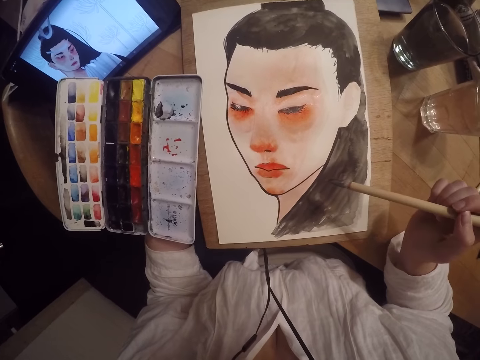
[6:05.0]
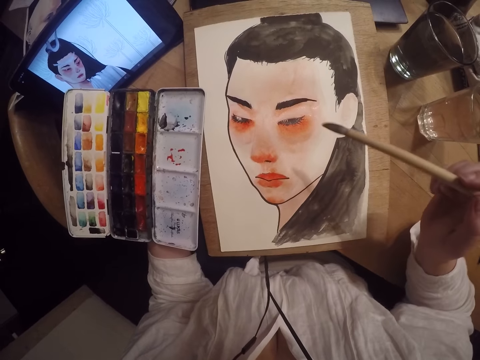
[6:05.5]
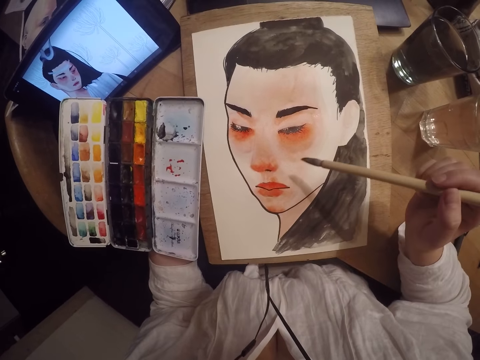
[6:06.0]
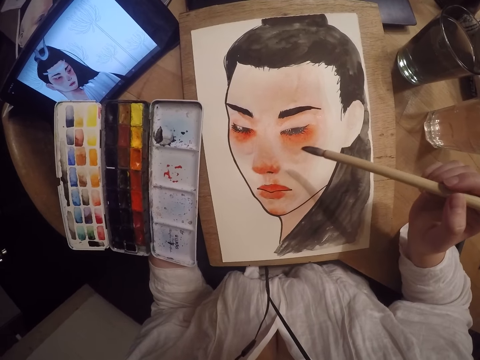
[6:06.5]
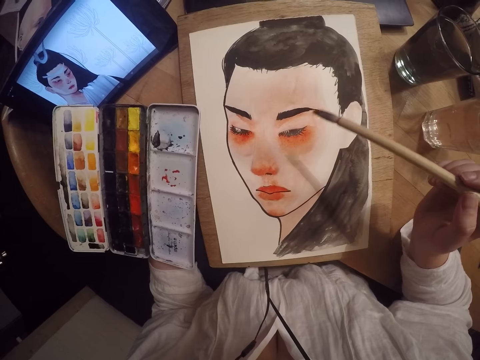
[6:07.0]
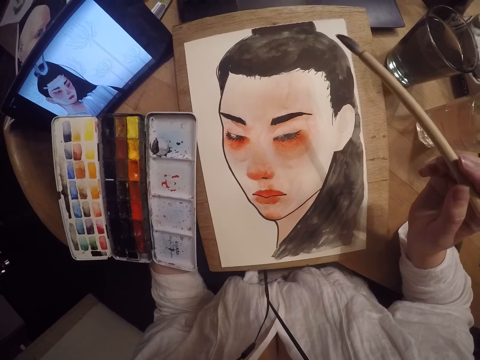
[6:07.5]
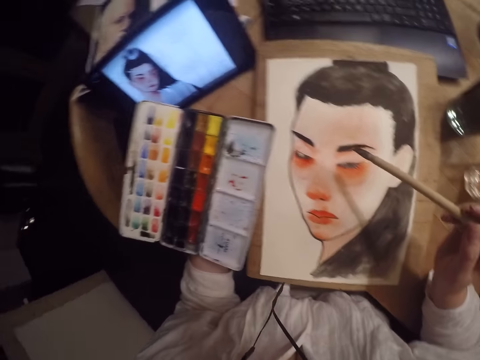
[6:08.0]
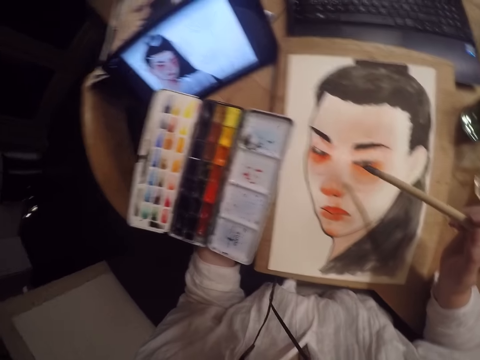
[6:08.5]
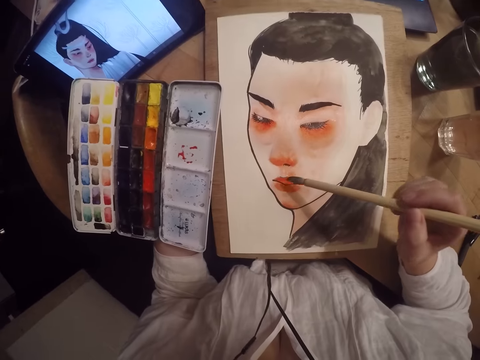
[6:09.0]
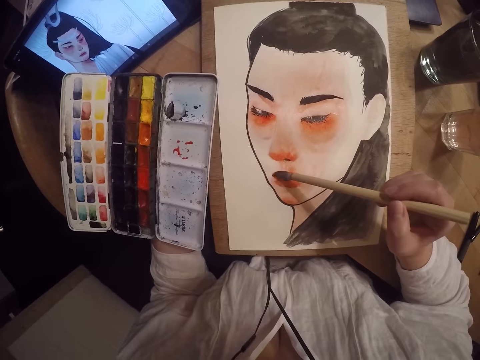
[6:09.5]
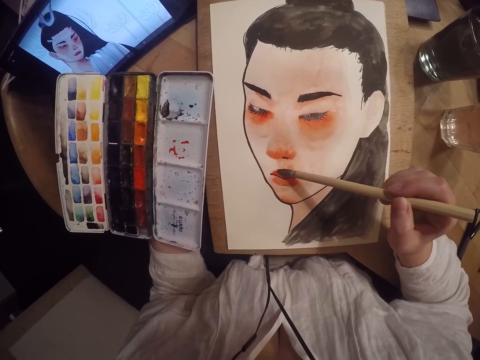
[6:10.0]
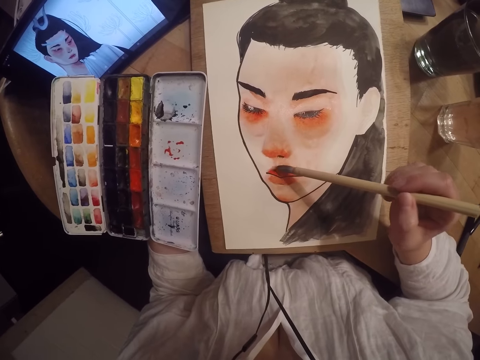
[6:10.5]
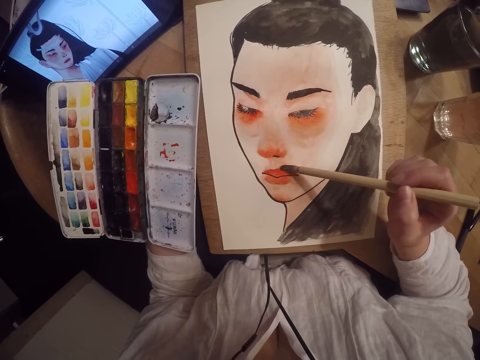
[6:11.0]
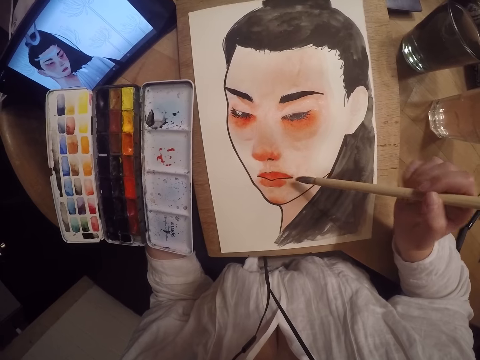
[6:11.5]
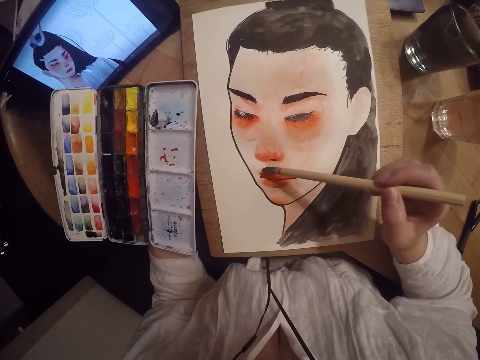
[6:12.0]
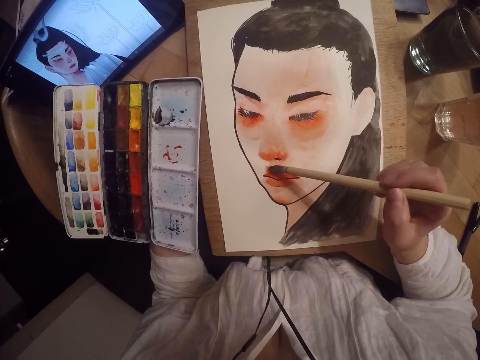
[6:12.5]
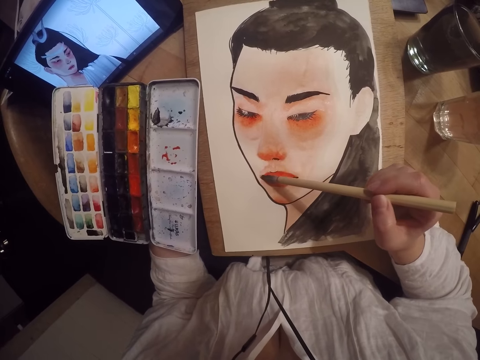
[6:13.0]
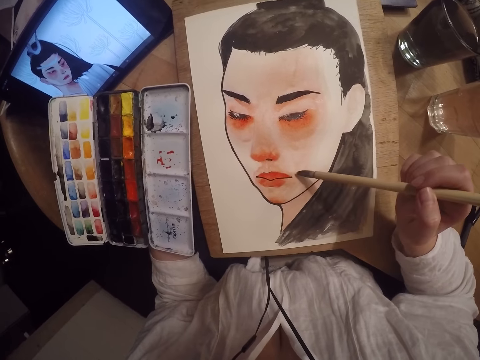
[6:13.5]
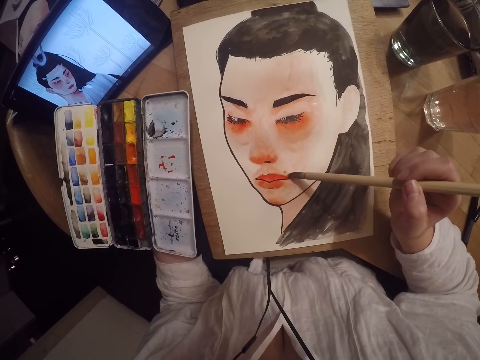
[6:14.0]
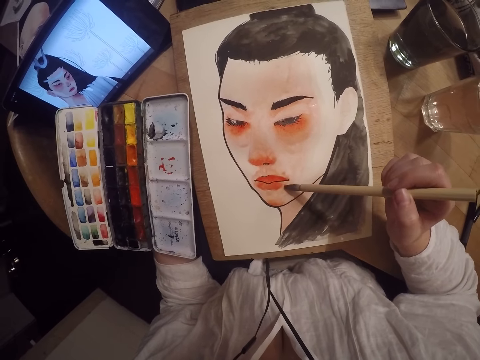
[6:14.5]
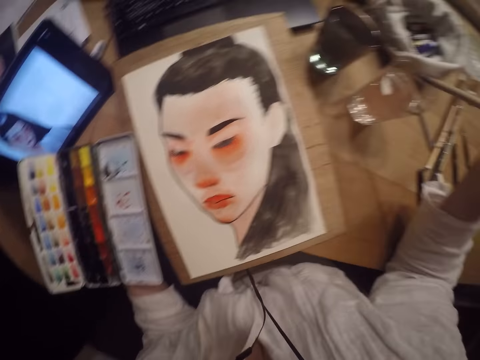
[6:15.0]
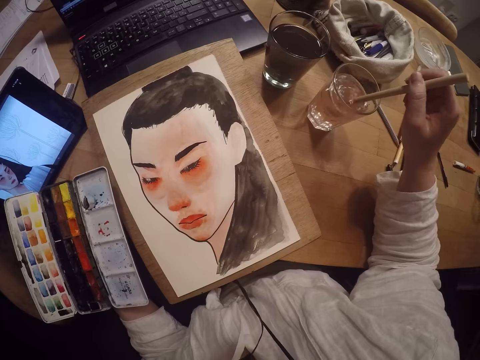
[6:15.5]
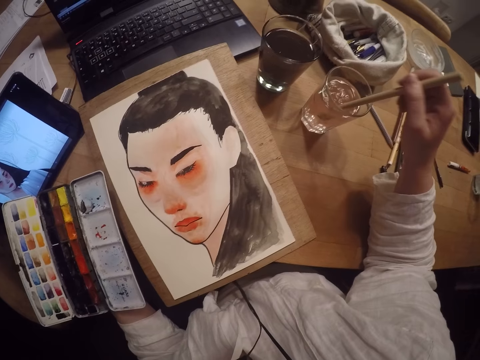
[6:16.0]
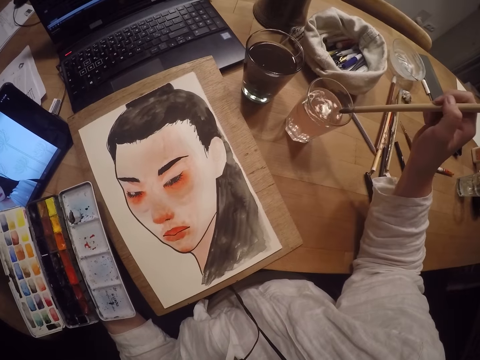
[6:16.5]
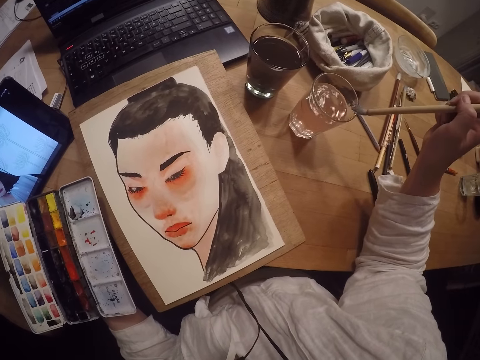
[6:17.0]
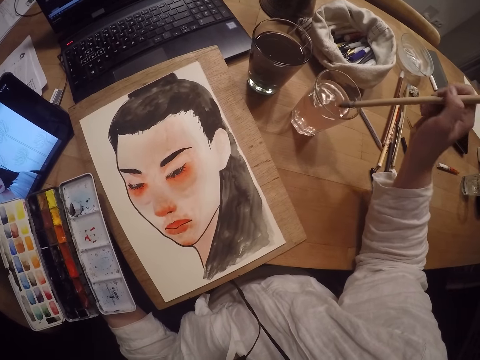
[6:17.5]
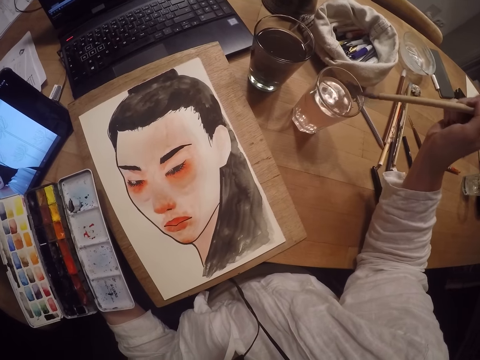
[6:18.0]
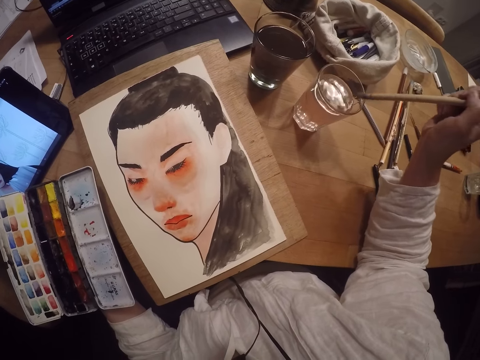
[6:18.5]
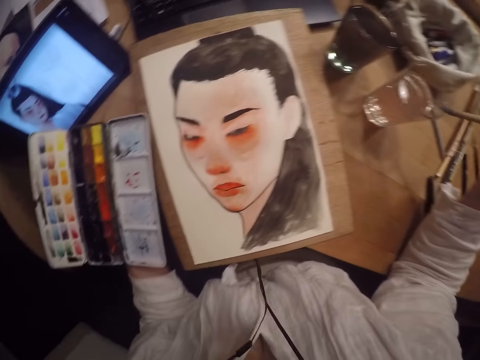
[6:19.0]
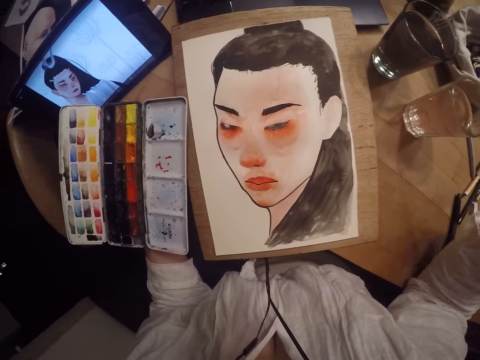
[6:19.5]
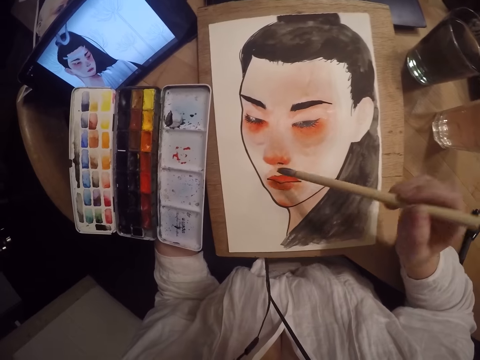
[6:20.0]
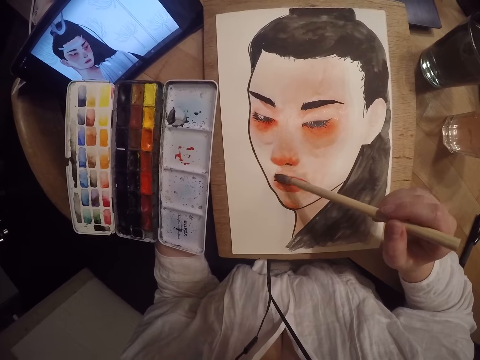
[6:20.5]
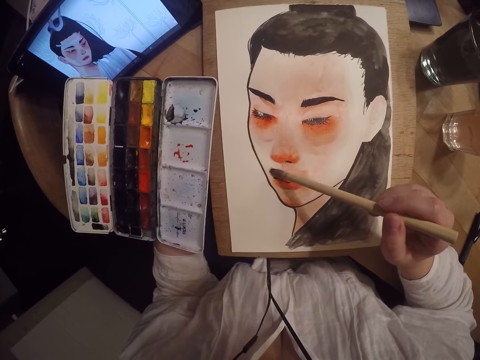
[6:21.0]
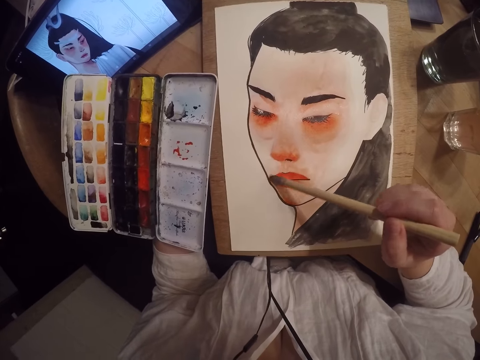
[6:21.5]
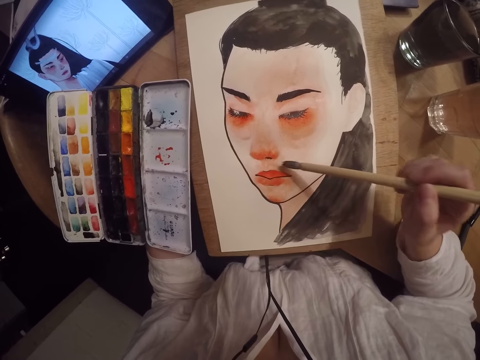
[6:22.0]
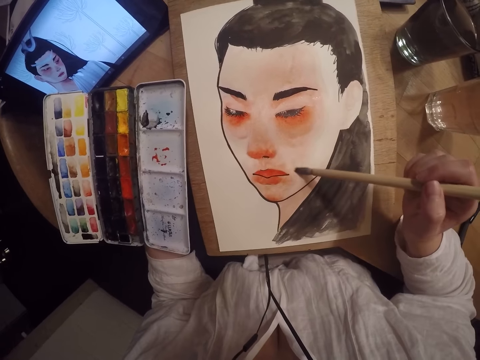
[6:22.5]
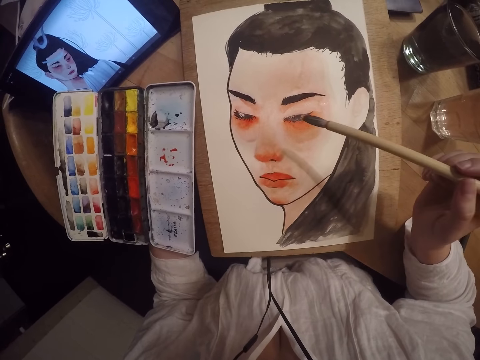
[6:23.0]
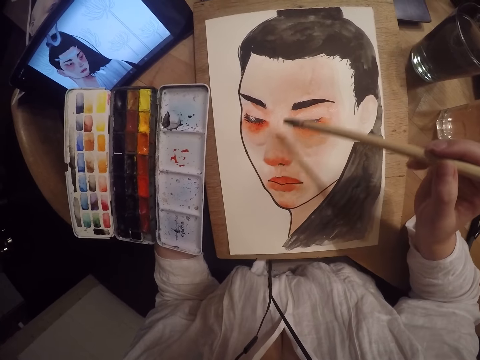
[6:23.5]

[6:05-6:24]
The camera wearer stares at the paint. They stare at the tablet. They paint. They dip the brush in the glass cup. They clean the paintbrush in water. They scrape excess water off the brush on the edge of the glass cup. They stare at the paint. They paint the drawing.

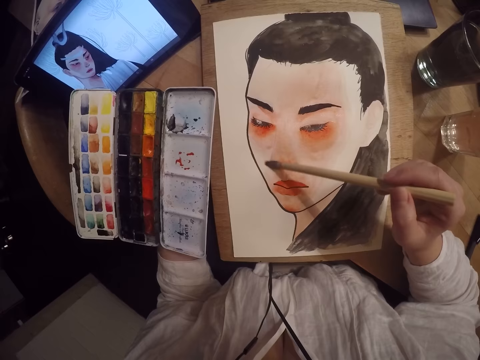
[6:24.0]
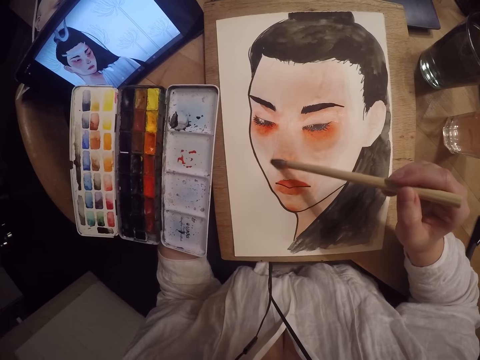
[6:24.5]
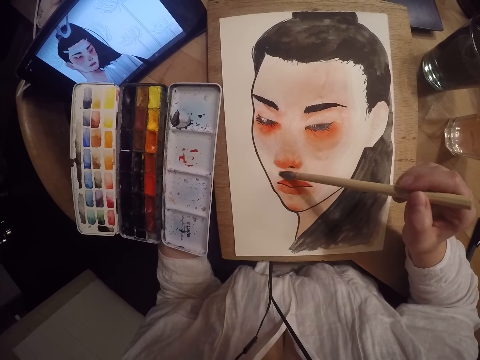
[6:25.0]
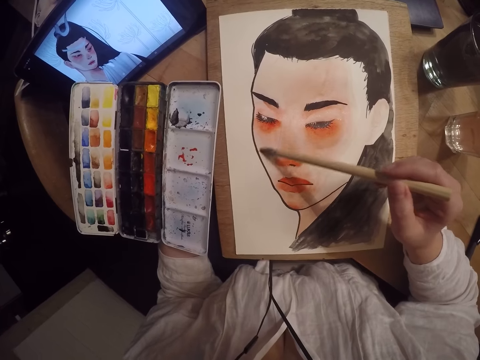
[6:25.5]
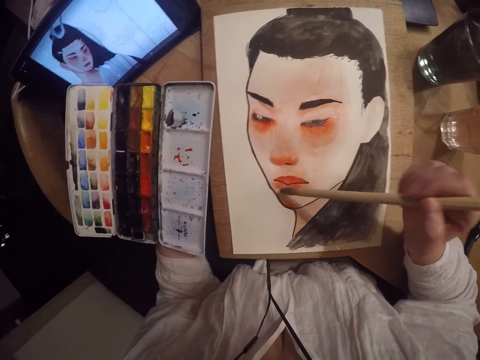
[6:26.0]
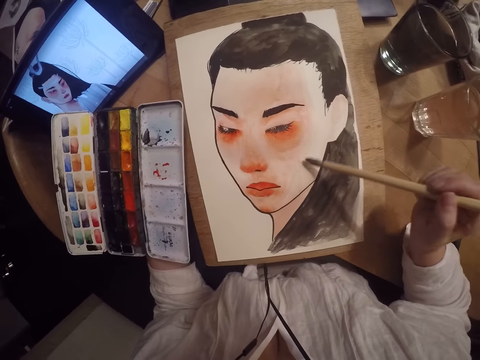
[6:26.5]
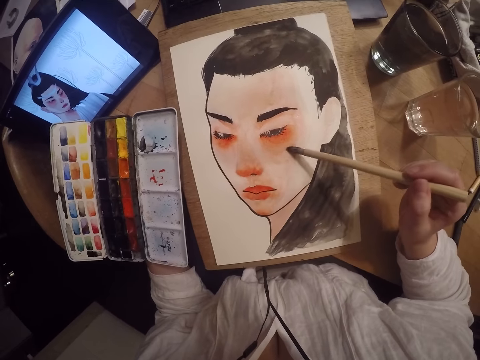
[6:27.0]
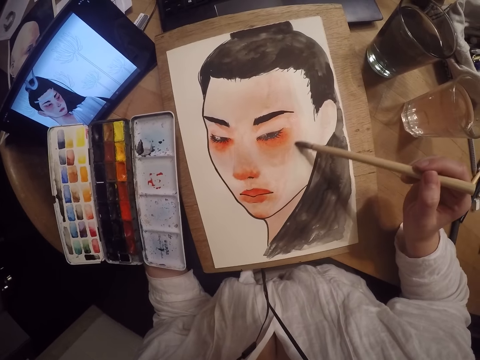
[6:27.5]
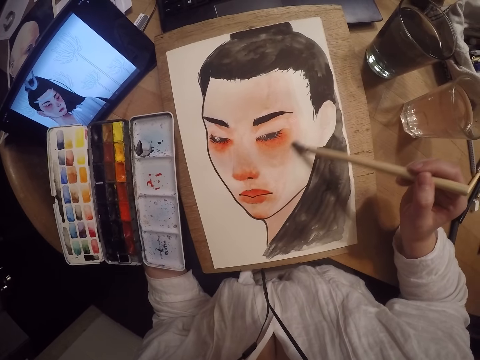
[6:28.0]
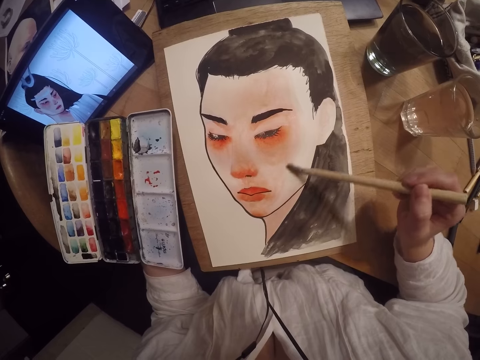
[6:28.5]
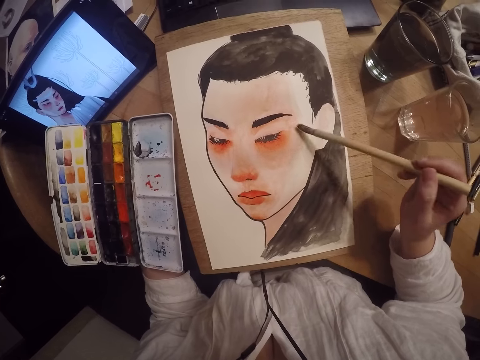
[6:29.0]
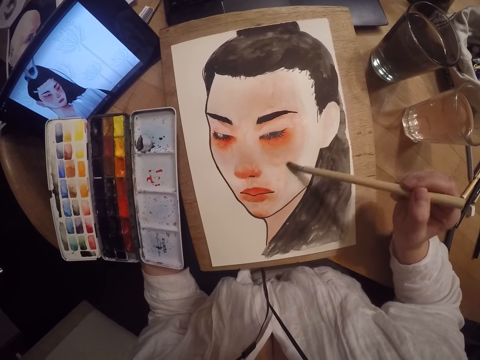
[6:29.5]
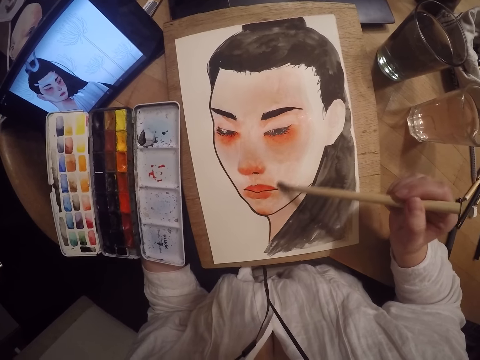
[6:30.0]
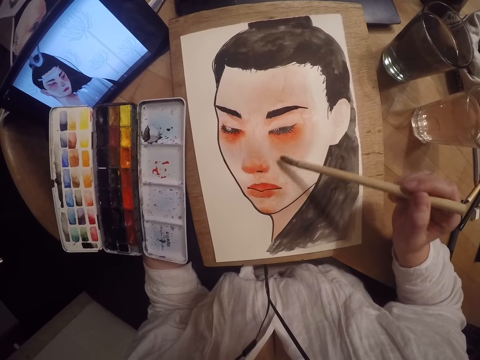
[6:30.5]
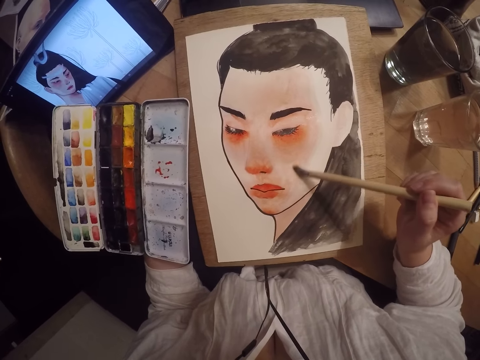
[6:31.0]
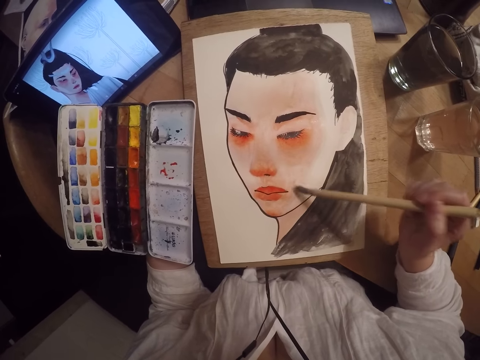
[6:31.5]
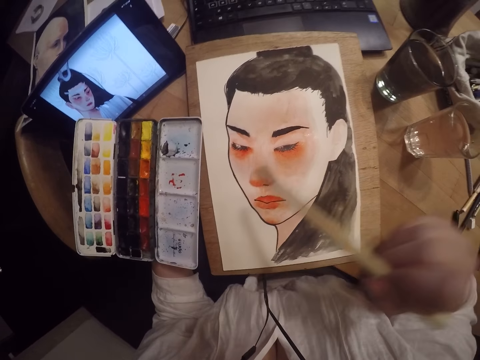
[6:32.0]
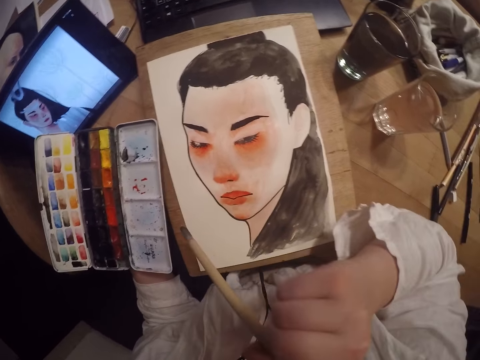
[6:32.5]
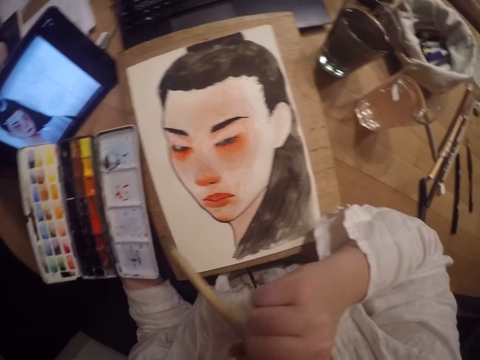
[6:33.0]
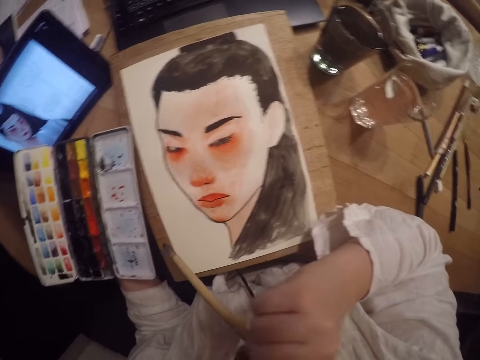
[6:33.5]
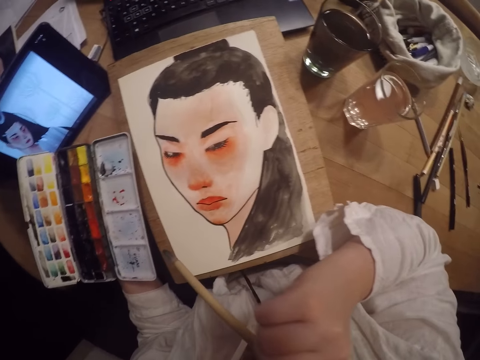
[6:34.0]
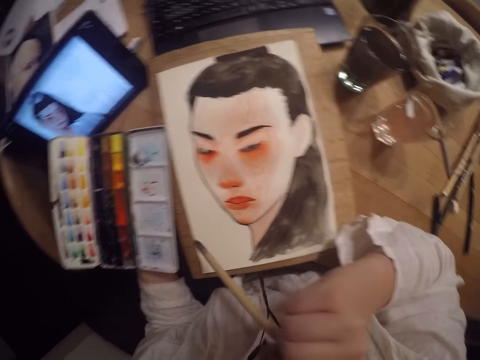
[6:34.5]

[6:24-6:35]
The camera wearer scratches her face with her right hand. She stares at the paint.
